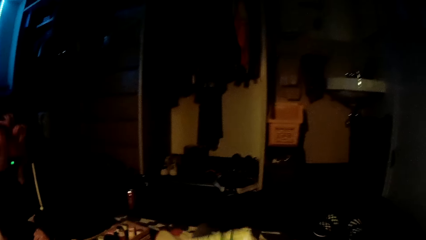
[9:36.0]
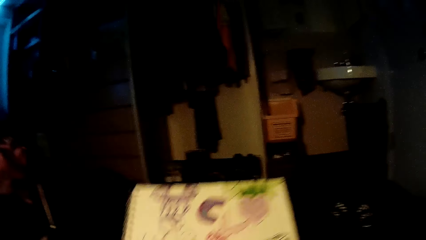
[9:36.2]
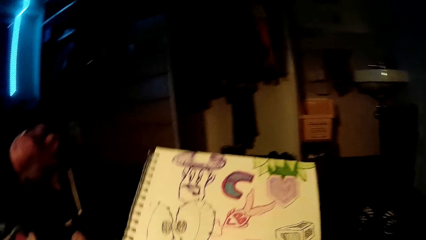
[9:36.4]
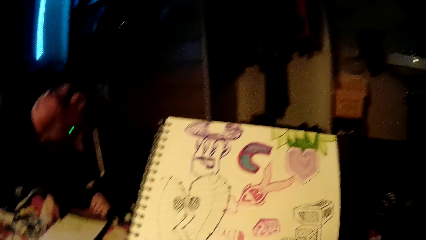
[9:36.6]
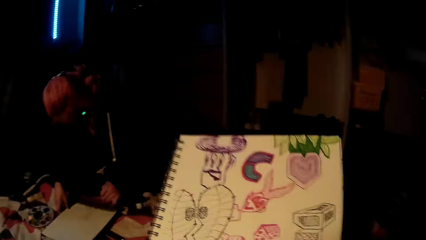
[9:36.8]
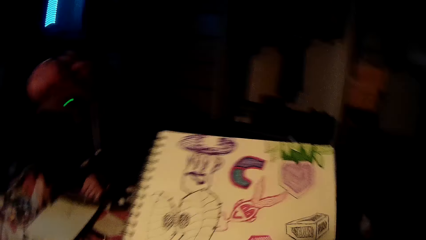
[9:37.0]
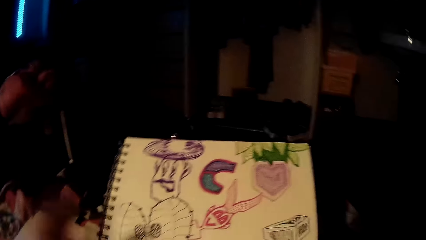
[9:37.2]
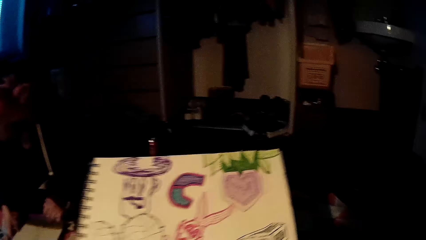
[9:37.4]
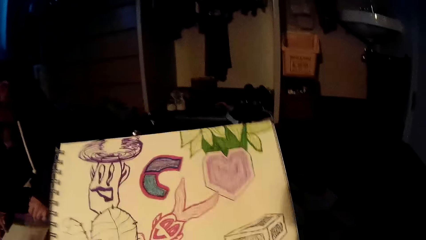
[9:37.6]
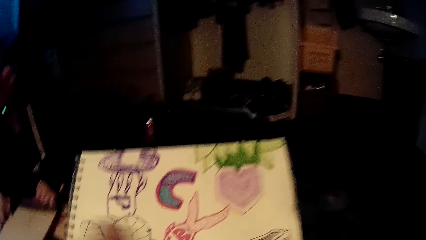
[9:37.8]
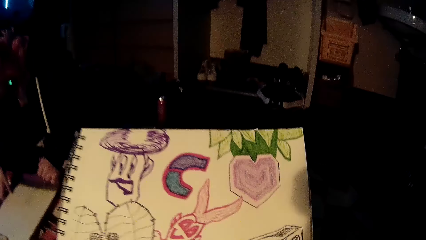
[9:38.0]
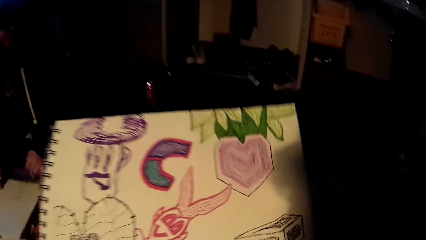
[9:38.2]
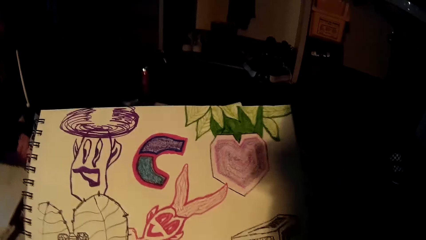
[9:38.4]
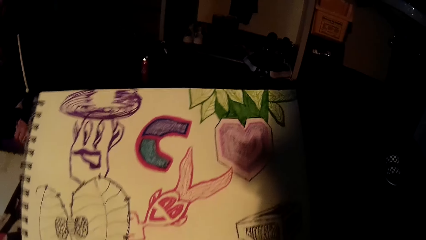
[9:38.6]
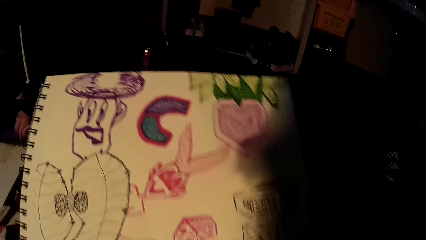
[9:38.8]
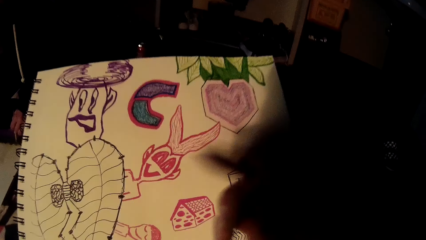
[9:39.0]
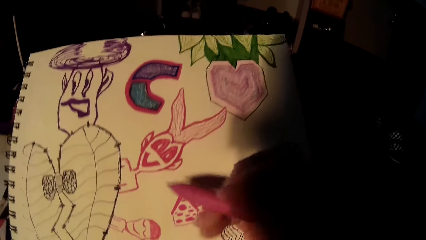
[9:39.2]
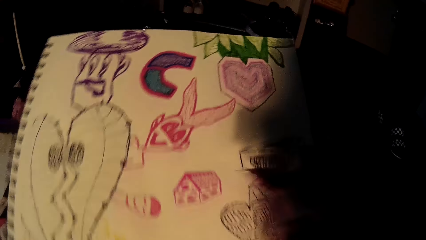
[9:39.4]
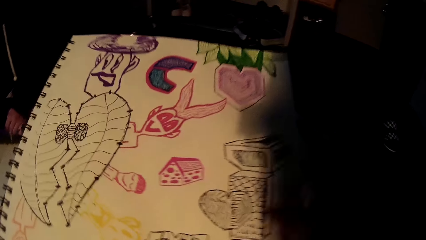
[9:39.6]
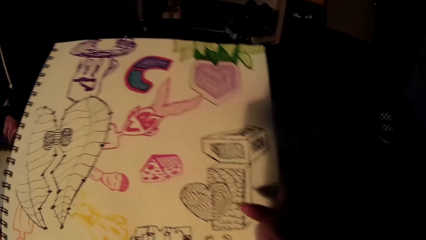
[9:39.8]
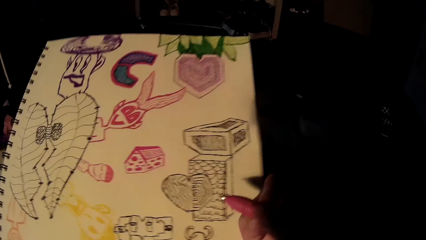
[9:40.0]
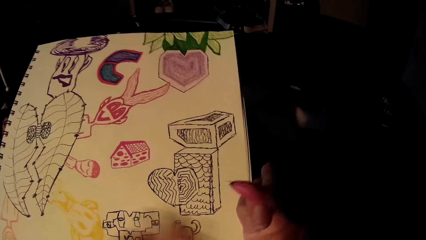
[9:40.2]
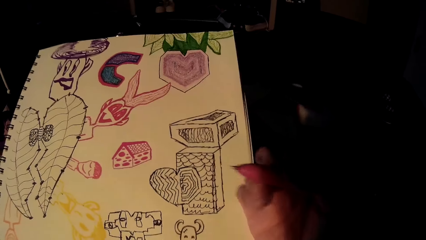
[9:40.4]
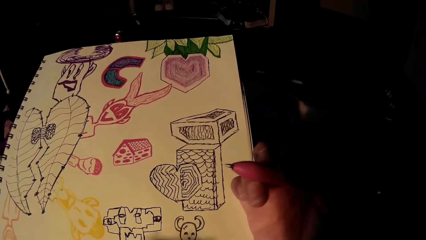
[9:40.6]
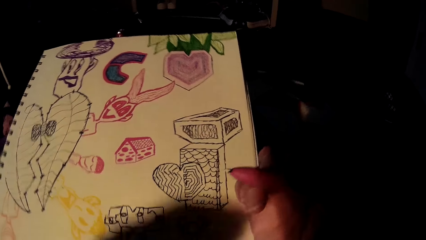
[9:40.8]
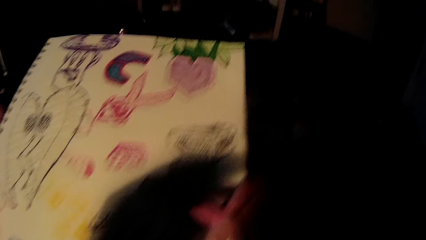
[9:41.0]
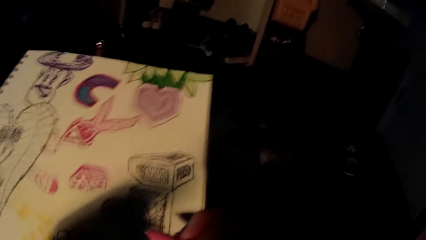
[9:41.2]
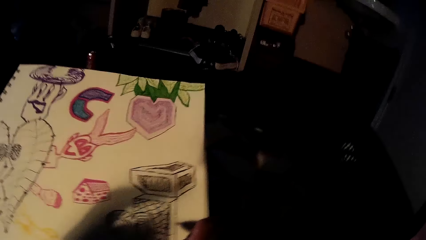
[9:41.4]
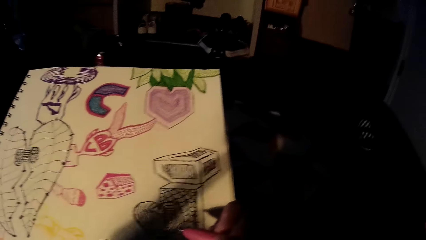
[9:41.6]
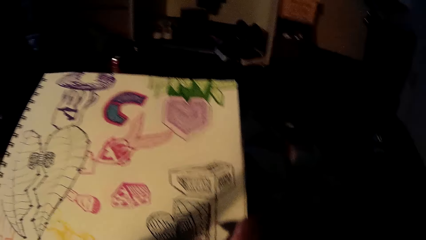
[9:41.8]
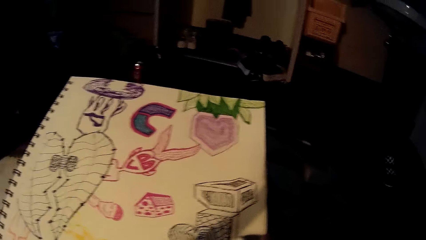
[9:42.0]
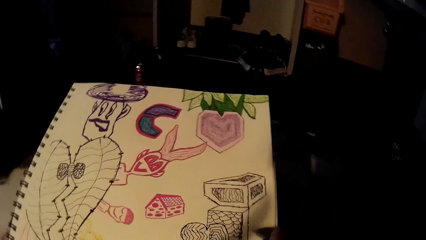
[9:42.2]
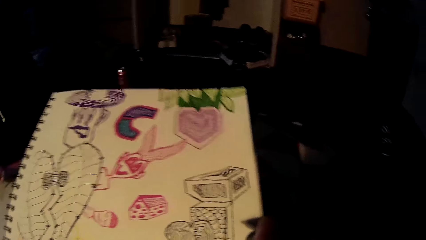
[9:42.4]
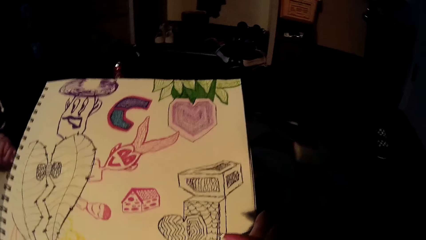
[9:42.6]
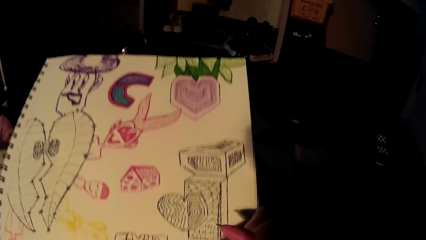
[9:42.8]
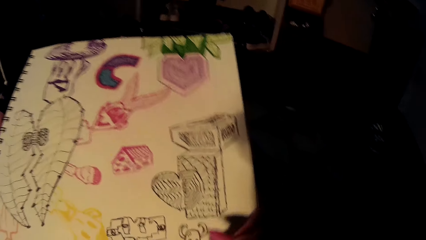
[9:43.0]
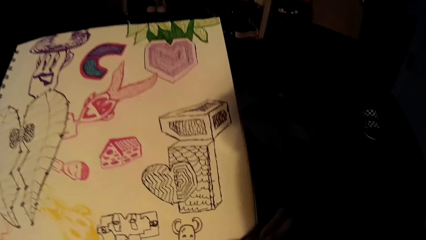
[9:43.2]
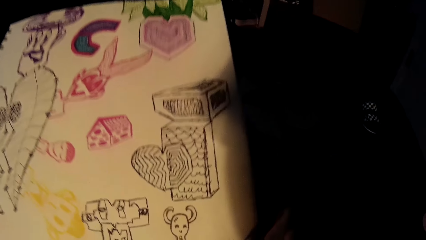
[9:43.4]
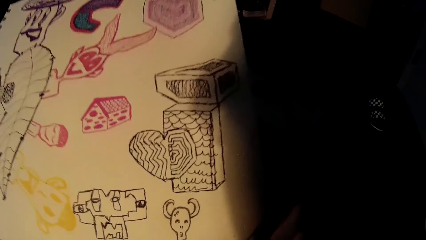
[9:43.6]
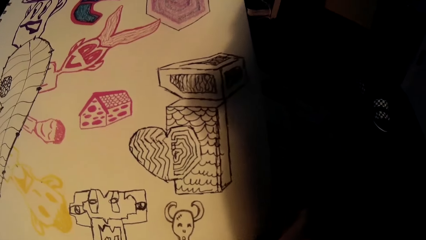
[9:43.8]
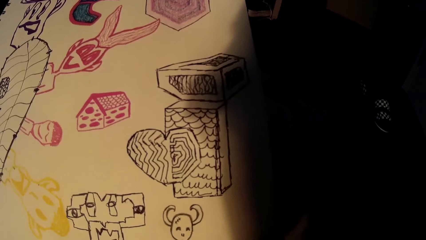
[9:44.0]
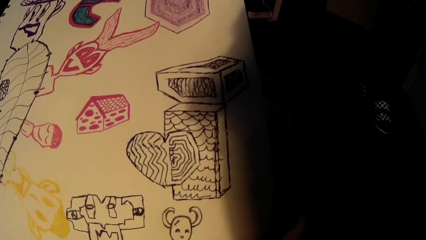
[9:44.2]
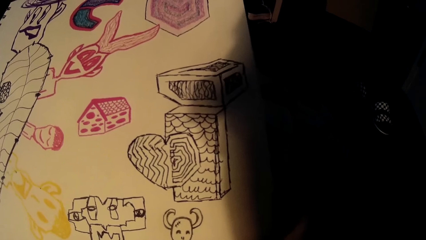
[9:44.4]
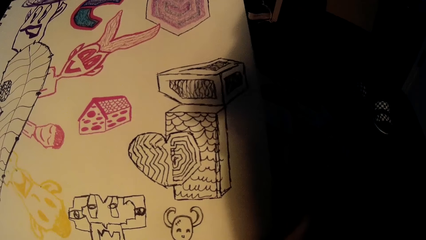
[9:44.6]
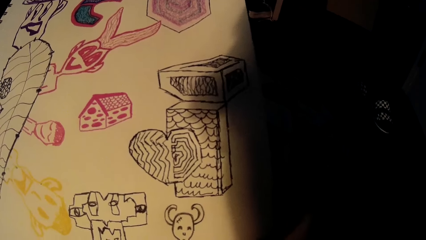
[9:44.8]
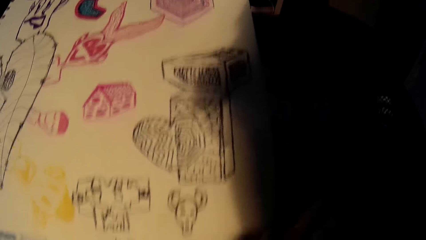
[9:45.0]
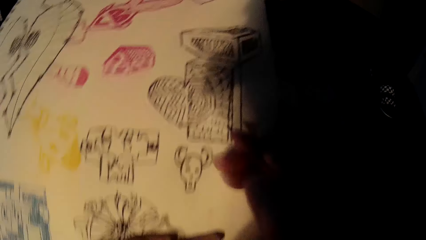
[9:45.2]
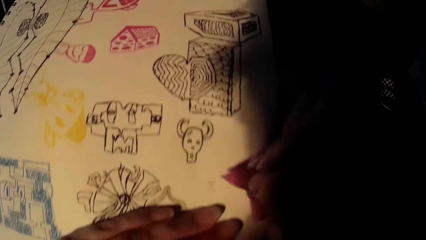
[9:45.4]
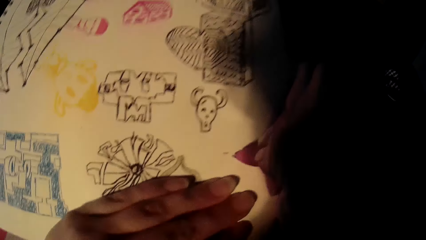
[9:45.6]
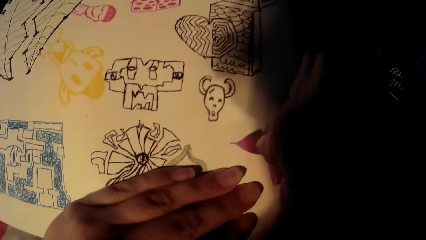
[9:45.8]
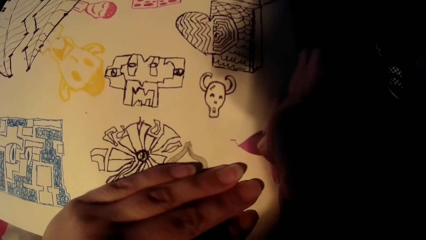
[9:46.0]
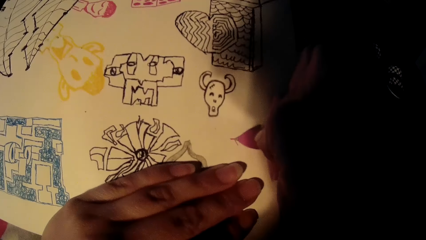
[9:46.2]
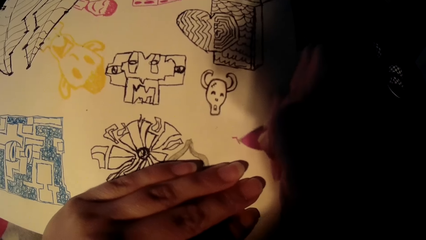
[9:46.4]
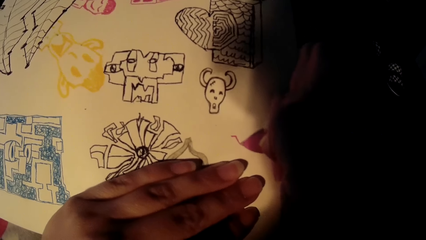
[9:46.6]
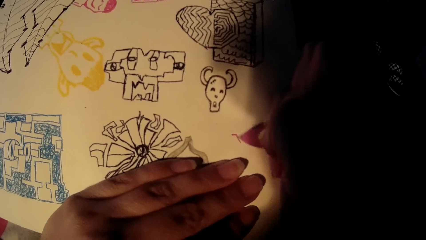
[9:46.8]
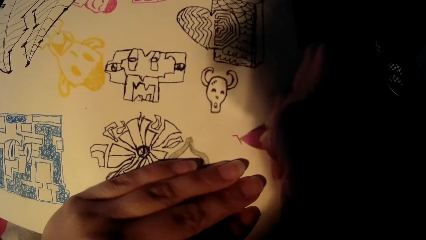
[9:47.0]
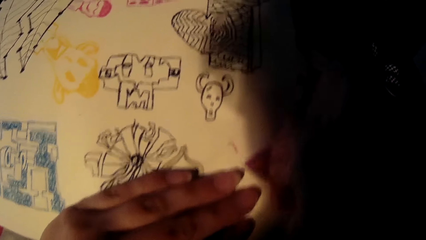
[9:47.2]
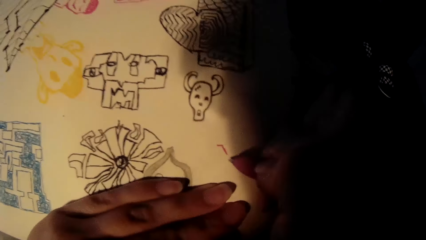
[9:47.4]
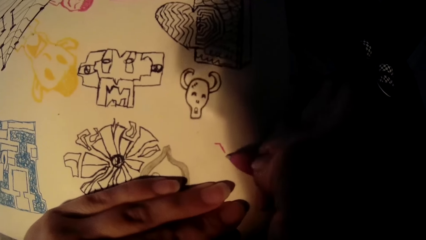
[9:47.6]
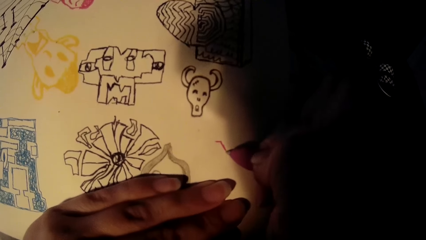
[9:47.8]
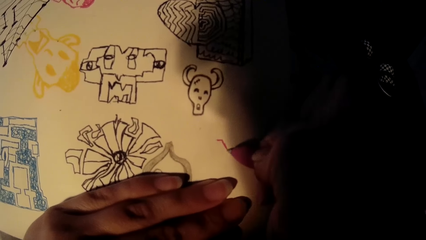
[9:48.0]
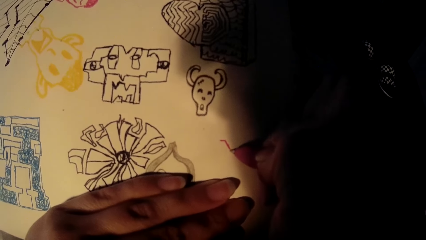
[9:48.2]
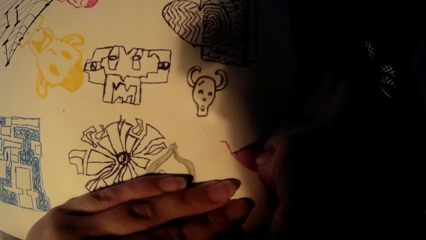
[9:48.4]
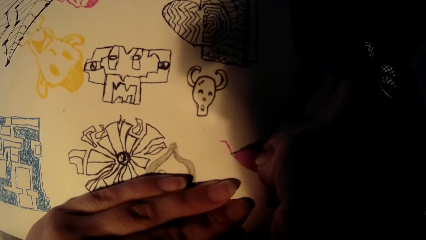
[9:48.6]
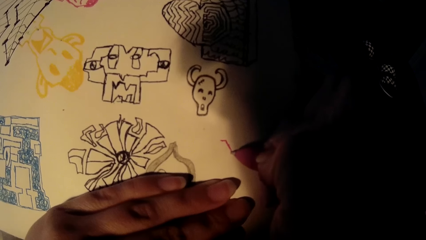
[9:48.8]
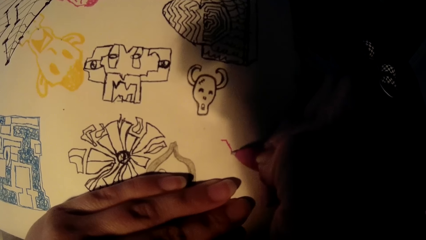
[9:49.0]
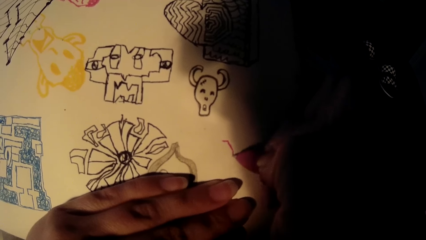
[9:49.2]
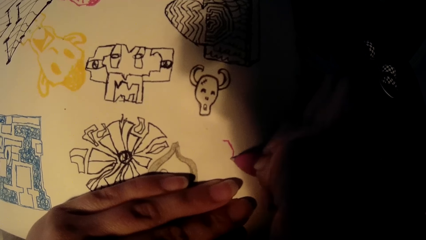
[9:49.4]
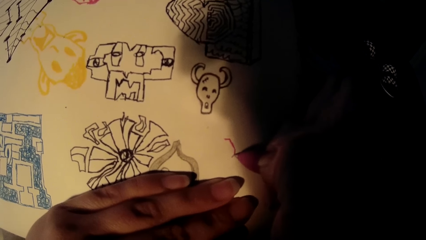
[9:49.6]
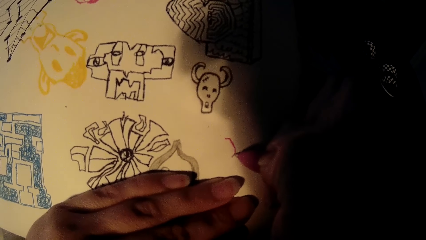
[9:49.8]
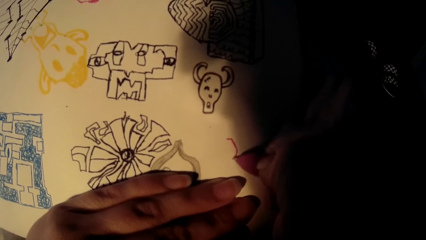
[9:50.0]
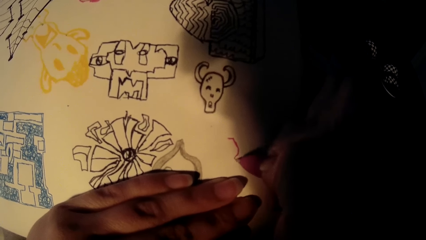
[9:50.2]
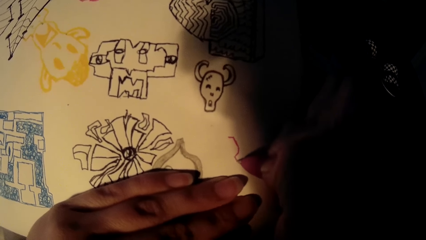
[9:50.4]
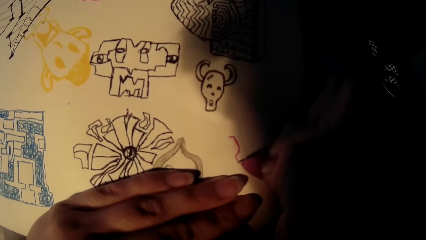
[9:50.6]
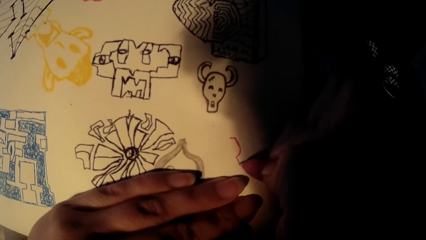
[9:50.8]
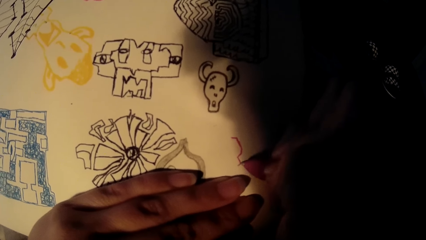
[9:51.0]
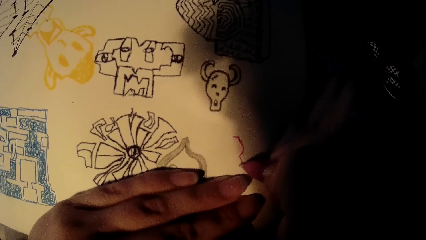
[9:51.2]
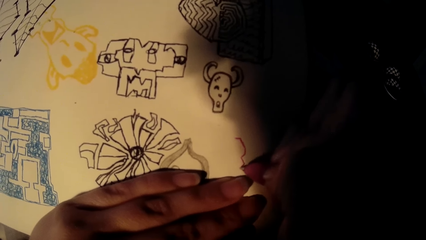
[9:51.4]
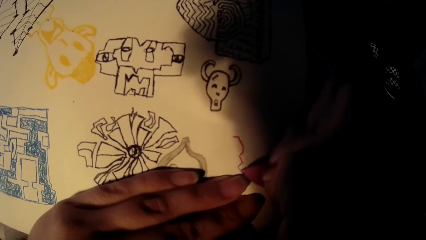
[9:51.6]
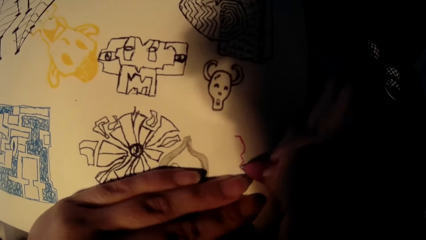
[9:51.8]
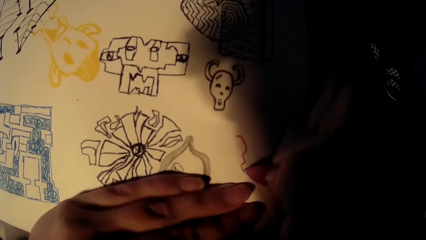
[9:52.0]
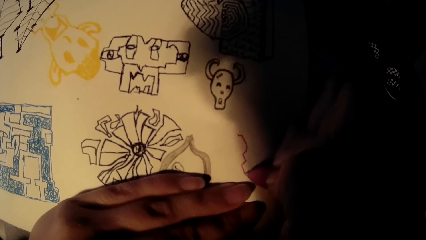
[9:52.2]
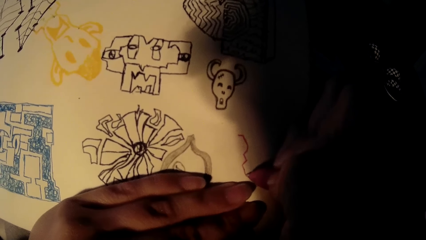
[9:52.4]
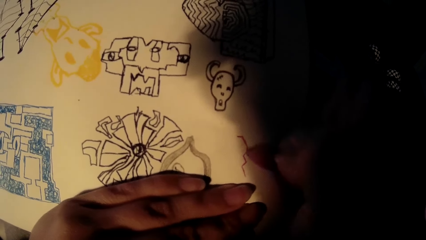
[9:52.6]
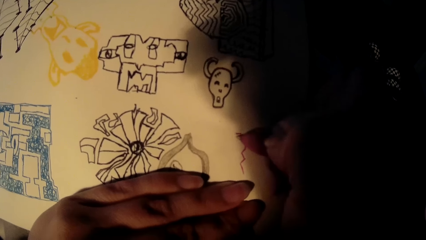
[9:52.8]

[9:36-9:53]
The camera wearer raises his left hand towards his head. He raises the drawing-pad or drawing card with his hands. He points the drawing pen on the drawing card. He touches the drawing-pad with his left hand. He points the drawing pen on the drawing card again. He draws on the drawing-pad with a pen in his right hand. He removes his hands from the card and draws on the card.
